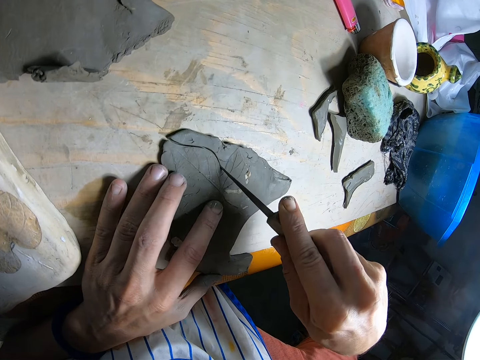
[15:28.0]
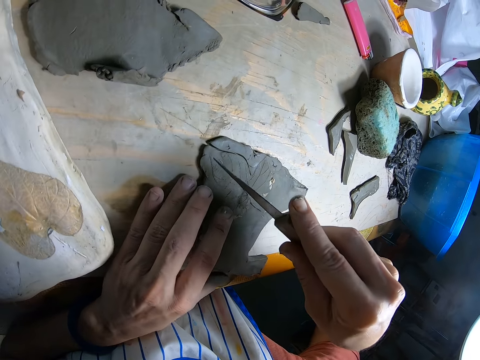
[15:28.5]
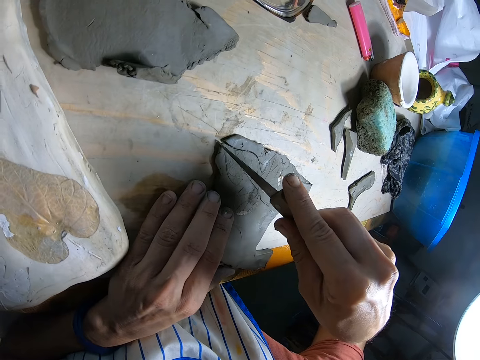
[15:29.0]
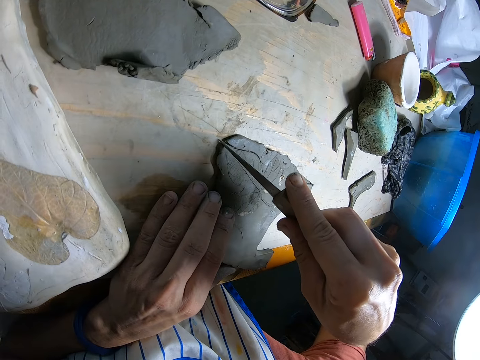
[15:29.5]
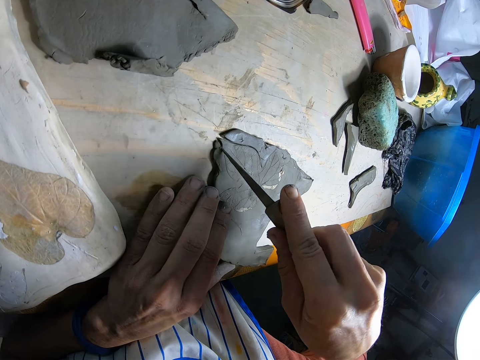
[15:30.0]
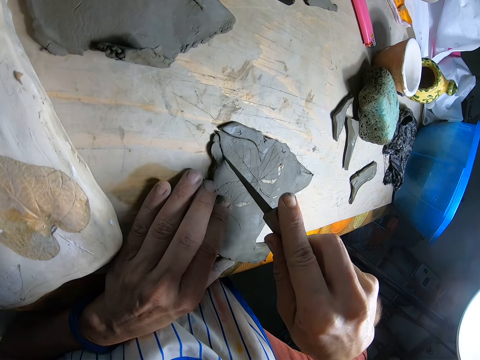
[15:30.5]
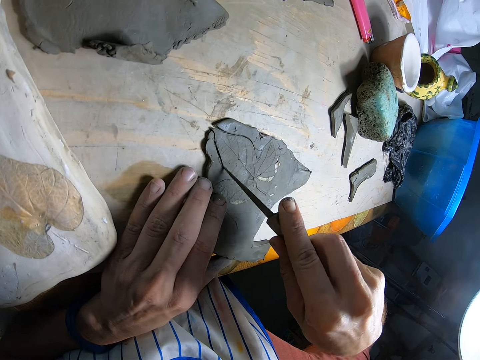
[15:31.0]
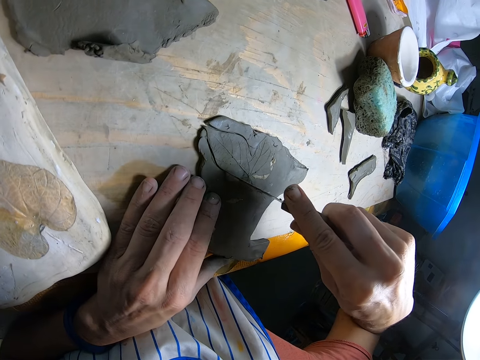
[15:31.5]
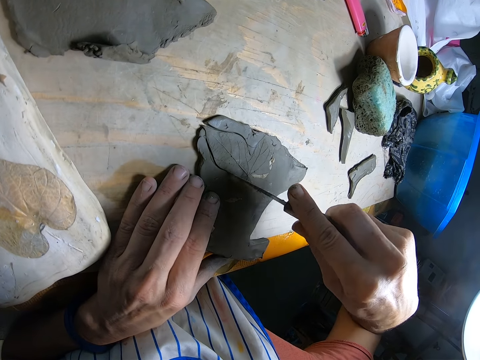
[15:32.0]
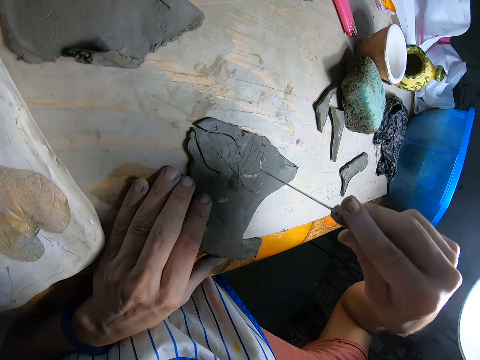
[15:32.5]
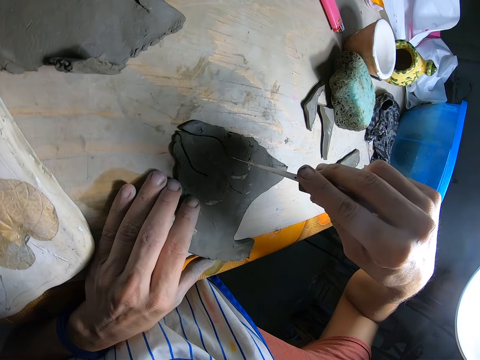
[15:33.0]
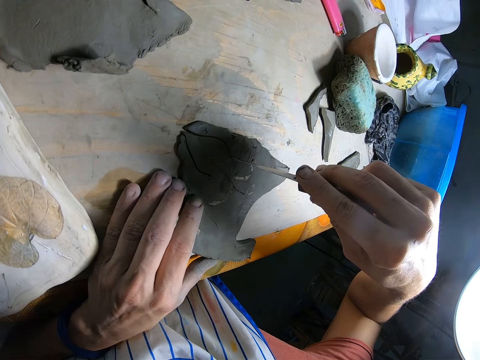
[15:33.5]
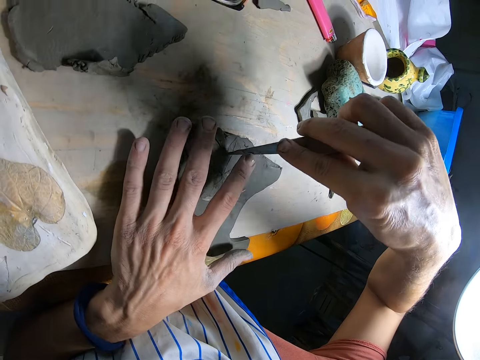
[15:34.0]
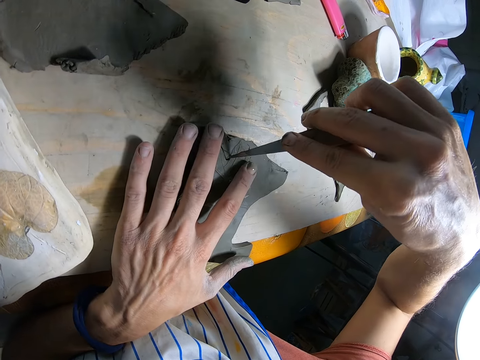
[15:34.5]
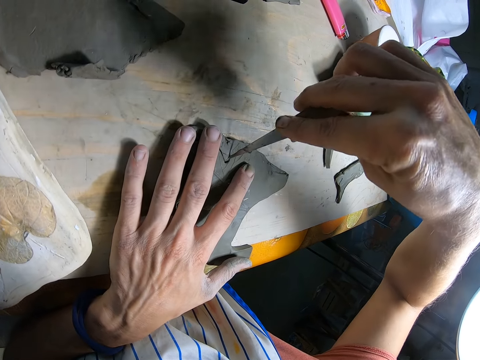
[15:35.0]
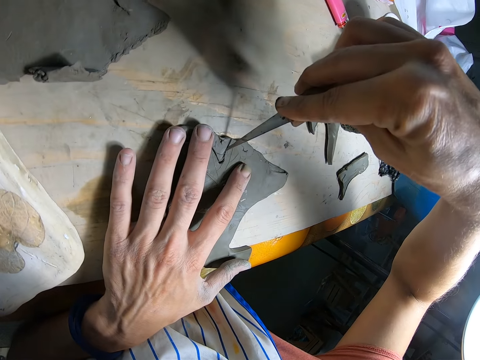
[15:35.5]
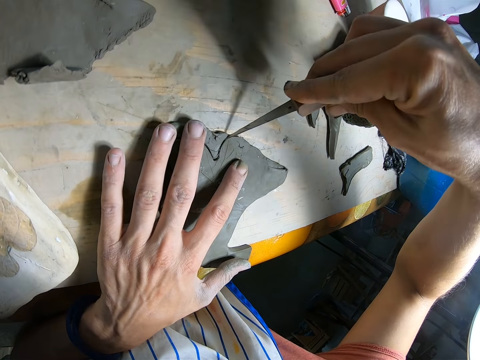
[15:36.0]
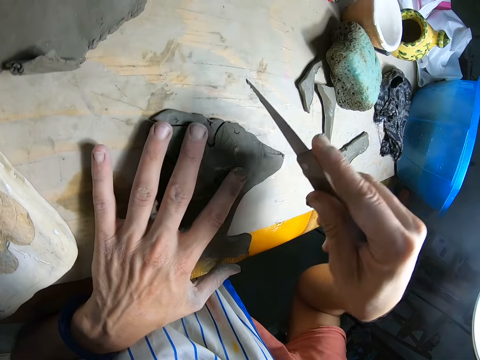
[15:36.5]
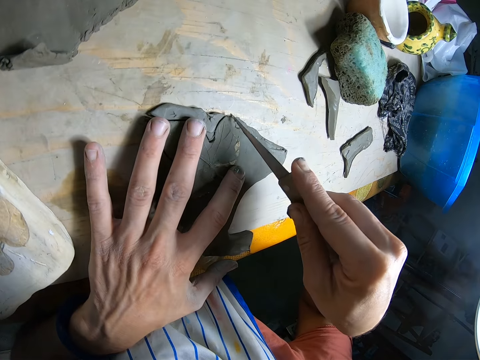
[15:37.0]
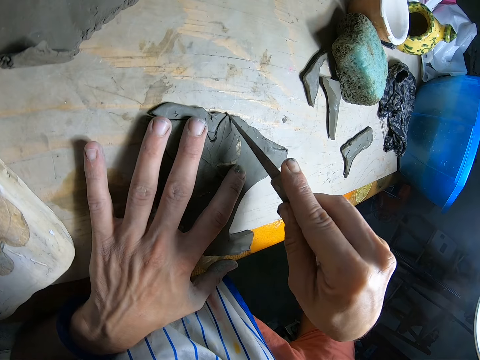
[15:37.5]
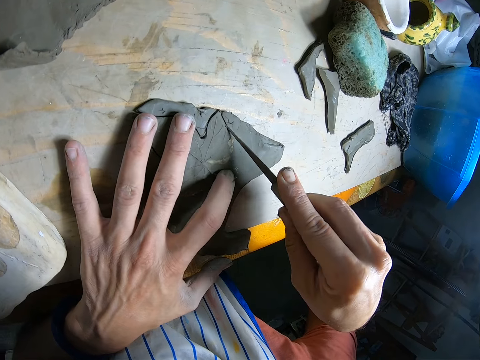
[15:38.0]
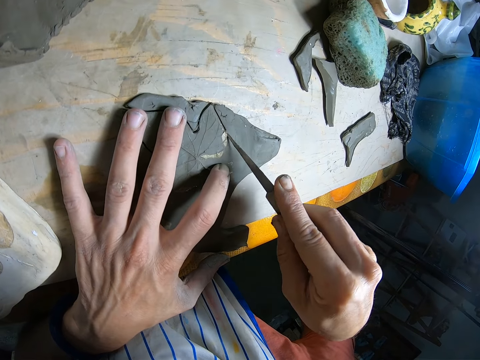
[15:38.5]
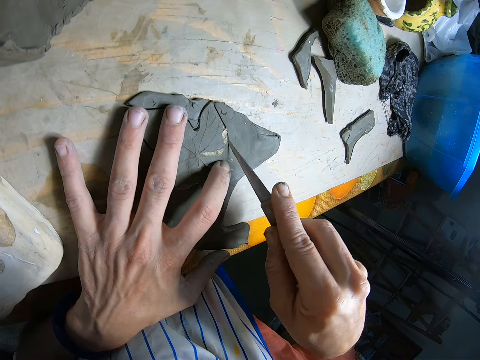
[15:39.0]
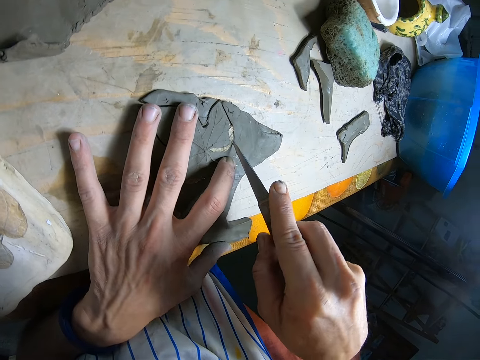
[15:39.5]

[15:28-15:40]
The camera wearer removes the polymer clay knife from the clay with his right hand. He cuts the clay on the table with the knife with his right hand. He removes the knife from the clay with his right hand. He removes his left hand from the clay on the table. He cuts the clay on the table with the knife with his right hand. He places his left hand on the clay on the table. He removes his left hand from the clay on the table and lifts the knife. He cuts the clay on the table with the knife with his right hand.

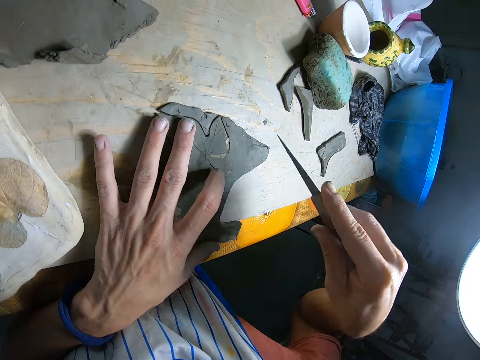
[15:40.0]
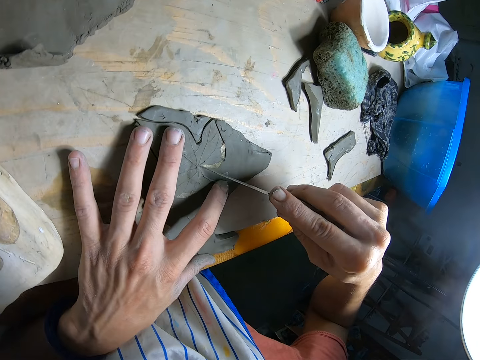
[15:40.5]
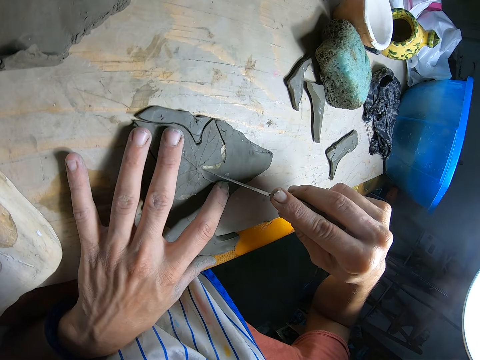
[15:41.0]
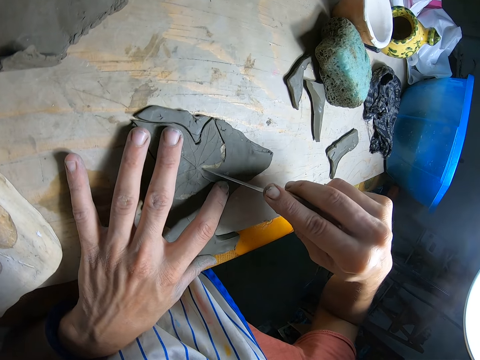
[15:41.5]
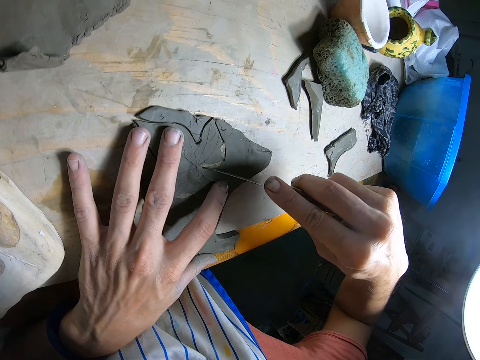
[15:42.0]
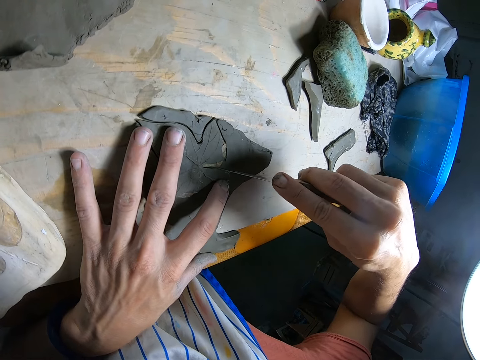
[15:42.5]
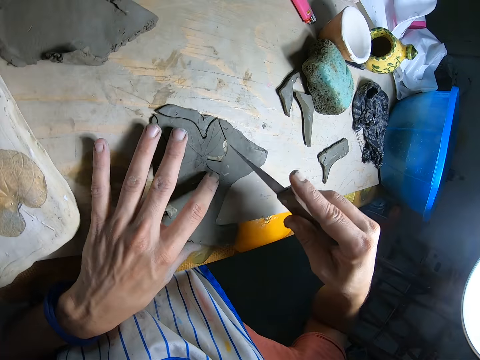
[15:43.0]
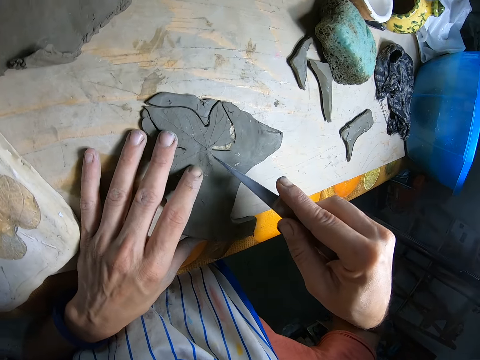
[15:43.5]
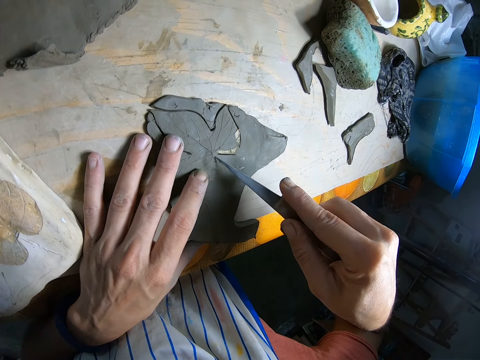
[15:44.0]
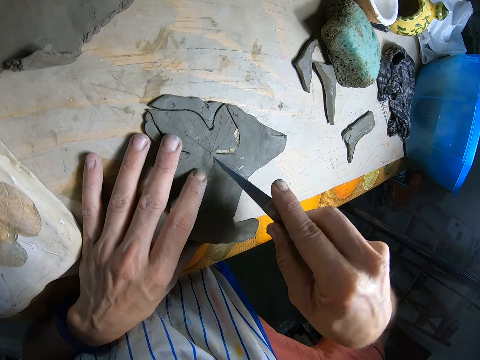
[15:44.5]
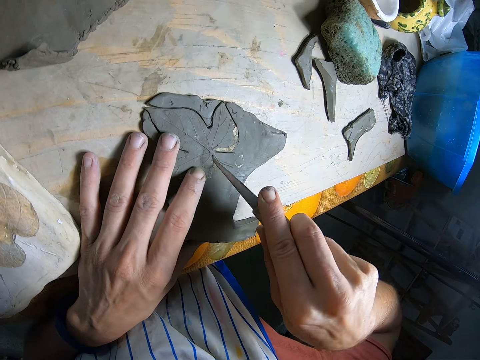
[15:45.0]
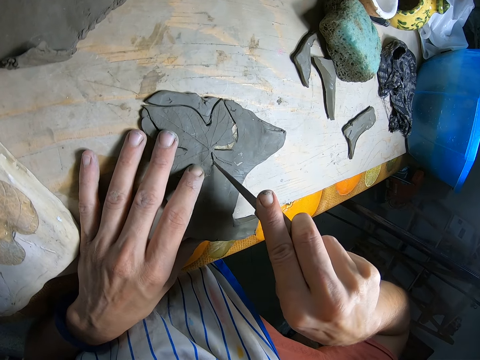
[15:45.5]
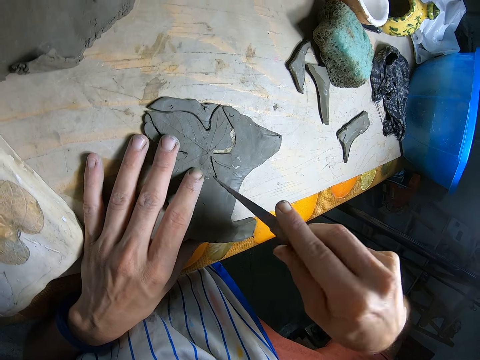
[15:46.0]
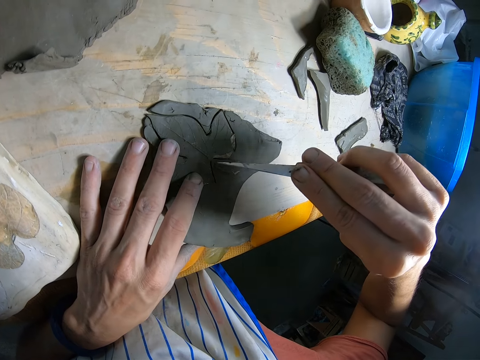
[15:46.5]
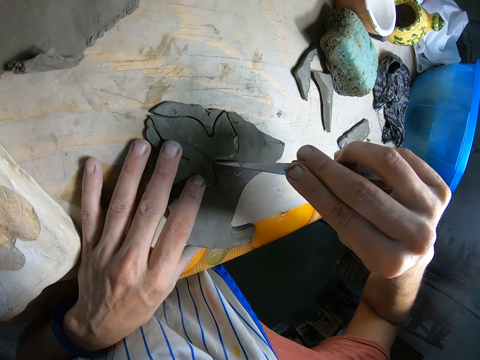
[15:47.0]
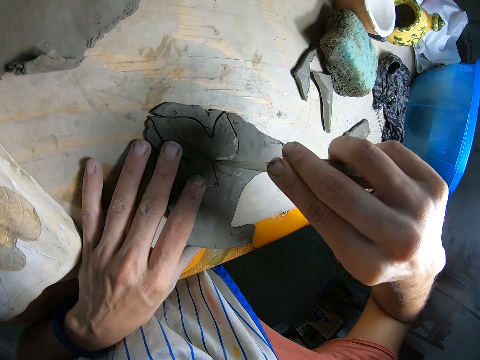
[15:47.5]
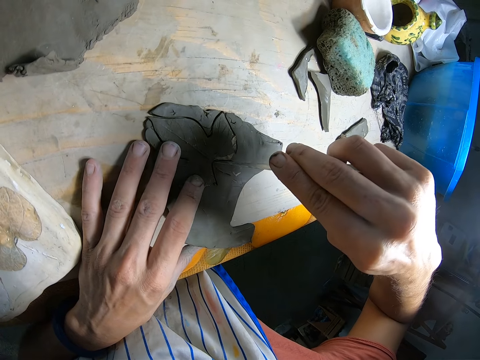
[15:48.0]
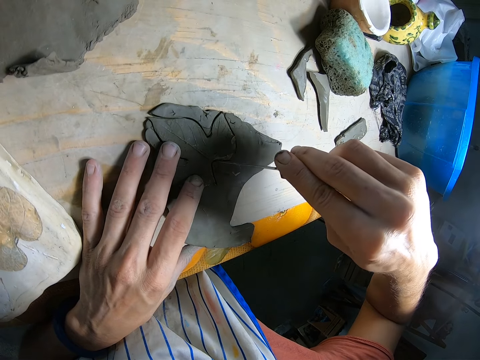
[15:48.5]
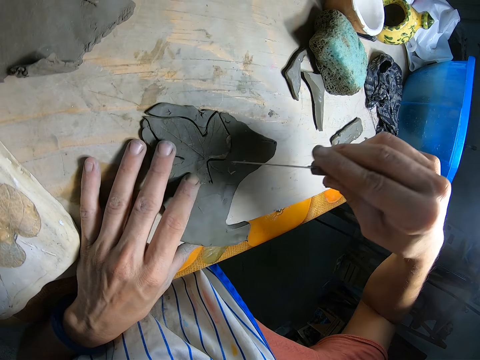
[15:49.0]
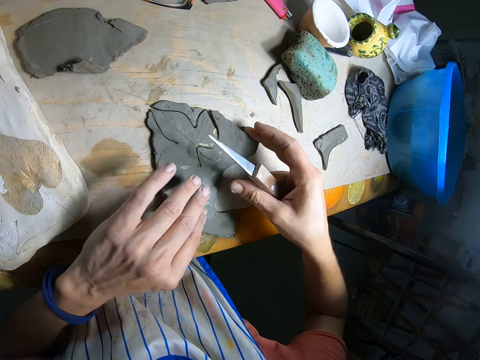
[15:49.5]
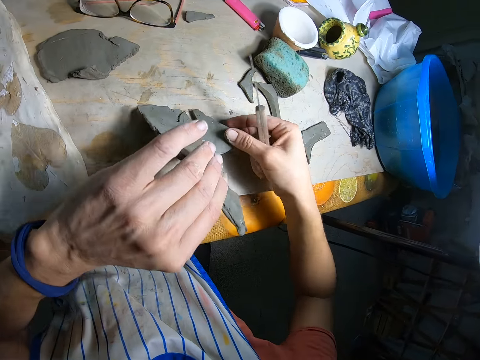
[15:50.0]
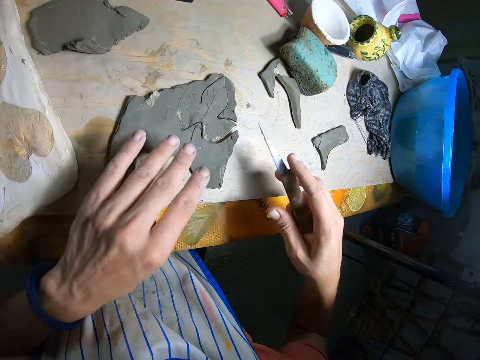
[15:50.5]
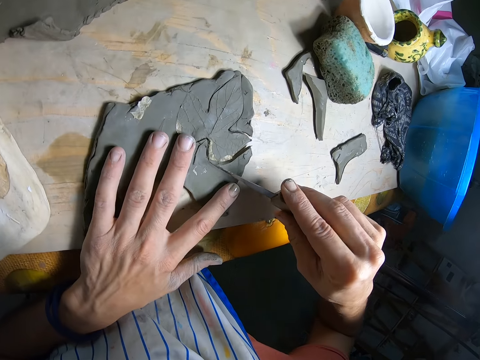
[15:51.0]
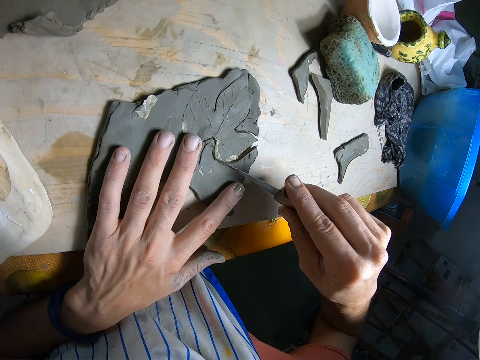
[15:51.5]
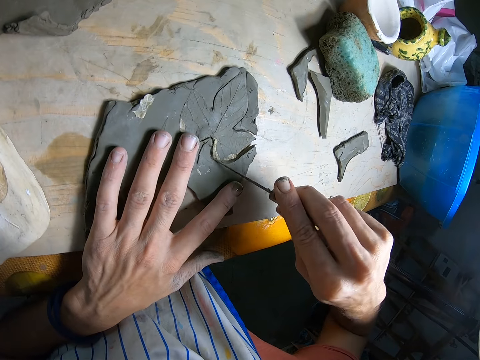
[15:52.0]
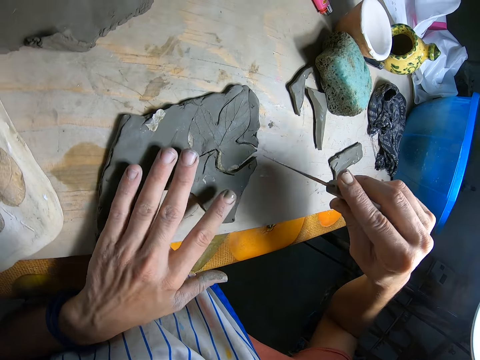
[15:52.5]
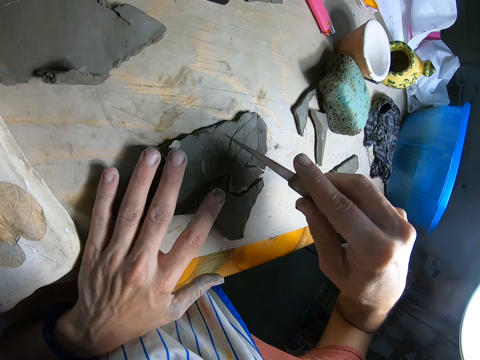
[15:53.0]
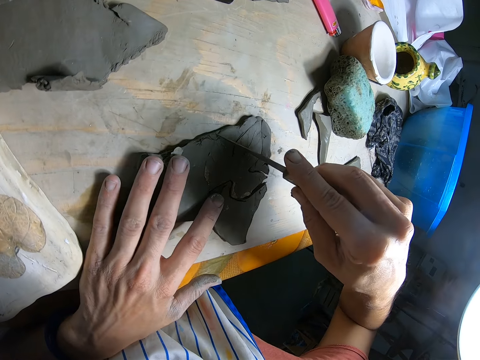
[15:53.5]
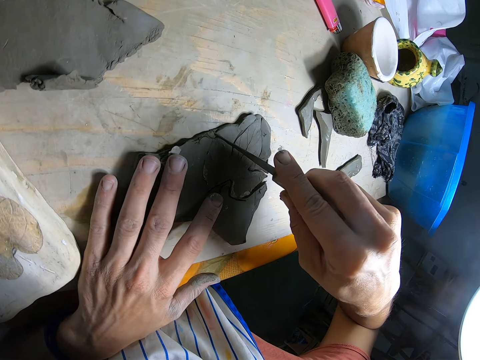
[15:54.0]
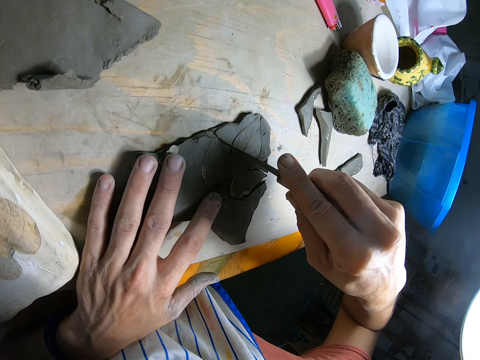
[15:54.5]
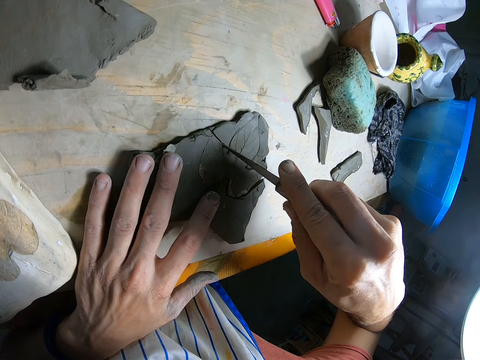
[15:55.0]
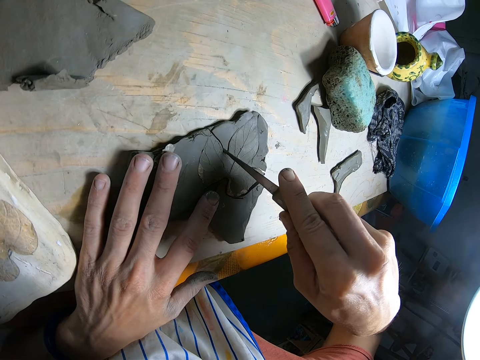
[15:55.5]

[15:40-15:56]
The camera wearer removes his left hand from the clay on the table. He cuts the clay on the table with the knife with his right hand. He removes his left hand from the clay on the table. He cuts the clay on the table with the knife with his right hand. He lifts the knife. He removes his left hand from the clay on the table. He cuts the clay on the table with the knife with his right hand. He removes his left hand from the clay on the table. He picks the clay on the table with both hands. He adjusts the clay with his left hand. He drops the clay on the table with both hands. He places his left hand on the clay. He cuts the clay on the table with the knife with his right hand. He removes his left hand from the clay on the table. He cuts the clay on the table with the knife with his right hand.
